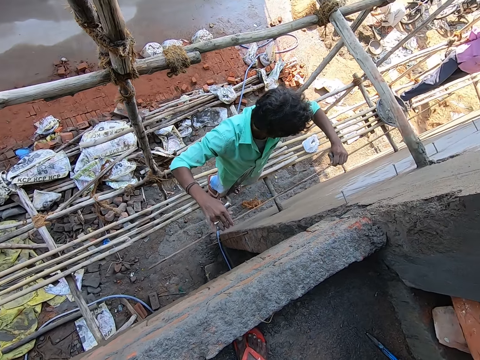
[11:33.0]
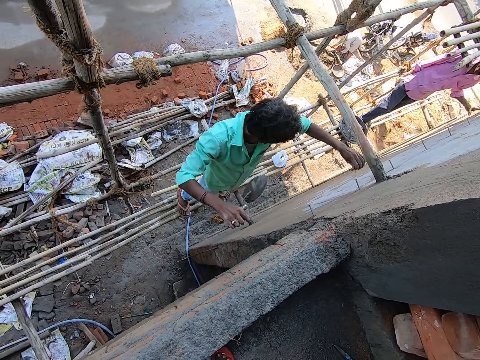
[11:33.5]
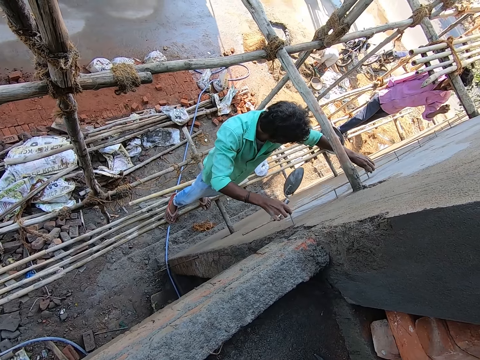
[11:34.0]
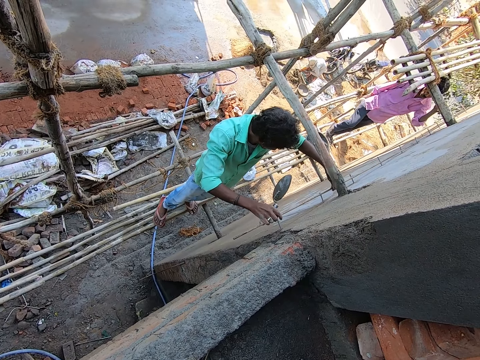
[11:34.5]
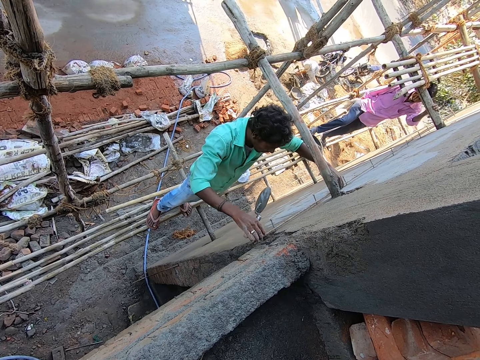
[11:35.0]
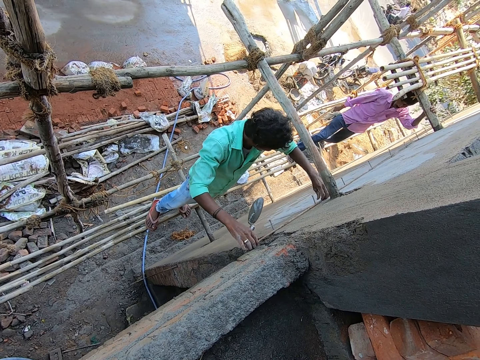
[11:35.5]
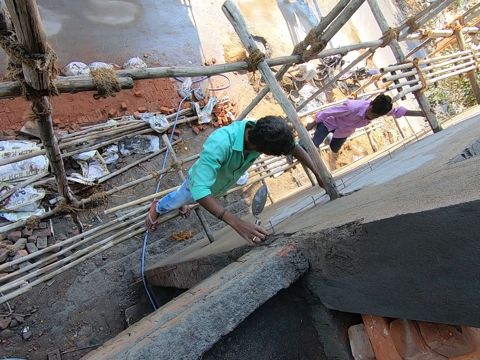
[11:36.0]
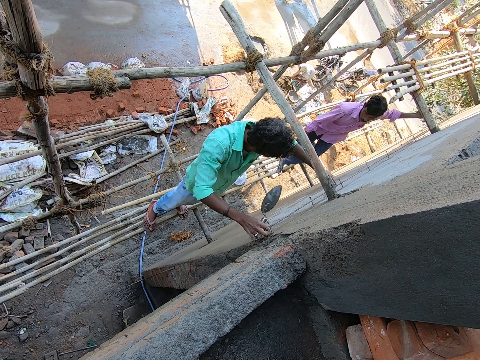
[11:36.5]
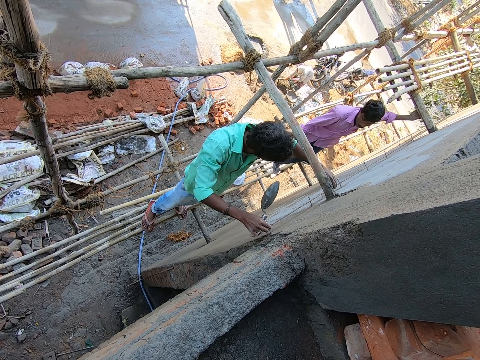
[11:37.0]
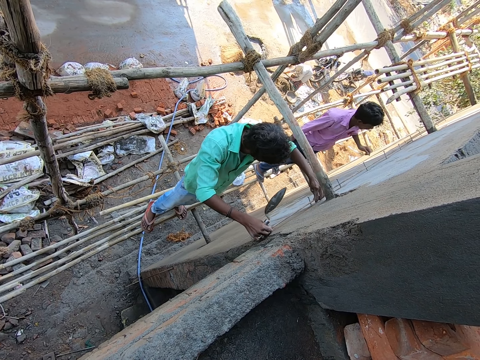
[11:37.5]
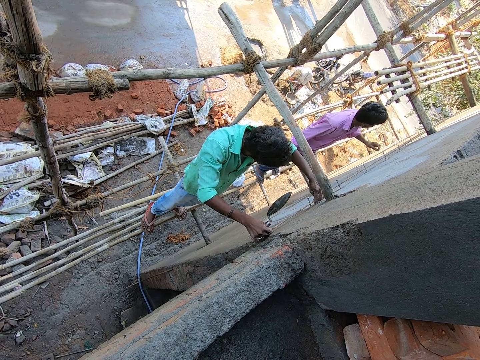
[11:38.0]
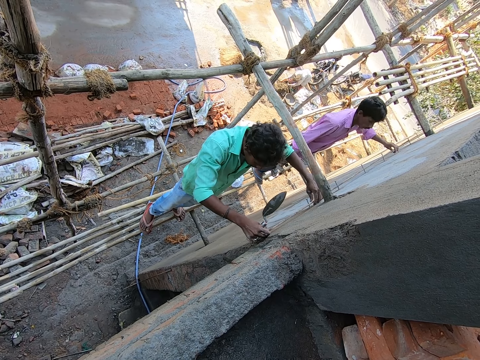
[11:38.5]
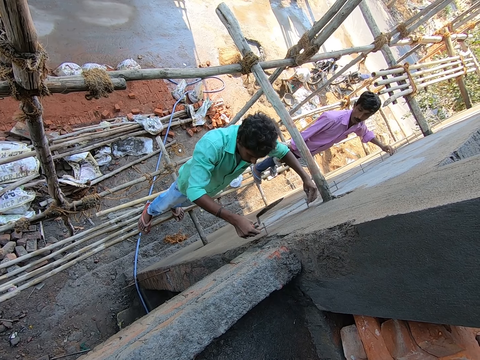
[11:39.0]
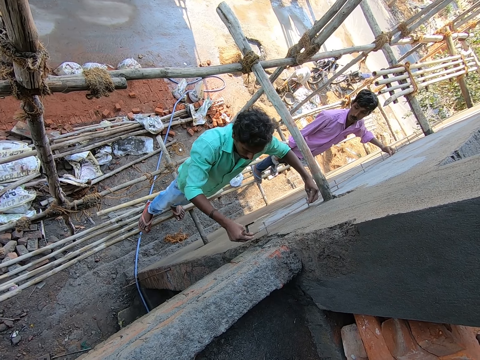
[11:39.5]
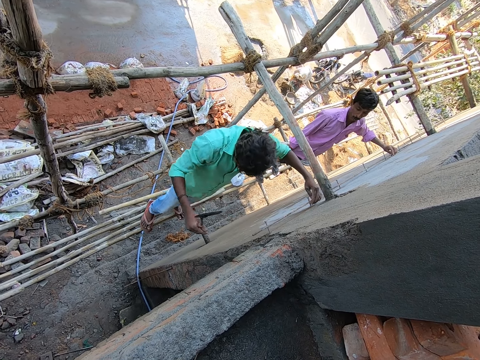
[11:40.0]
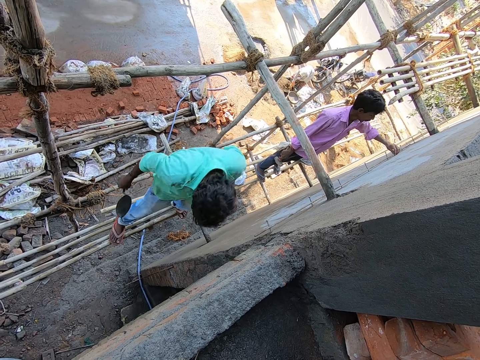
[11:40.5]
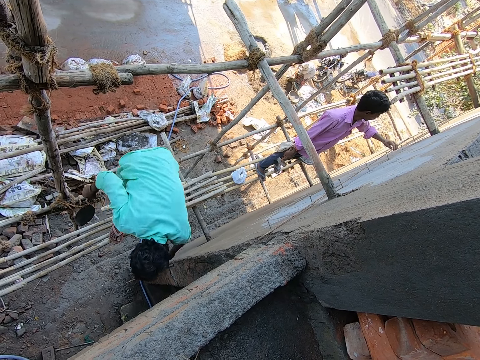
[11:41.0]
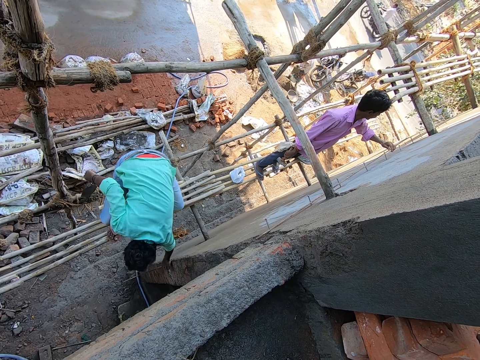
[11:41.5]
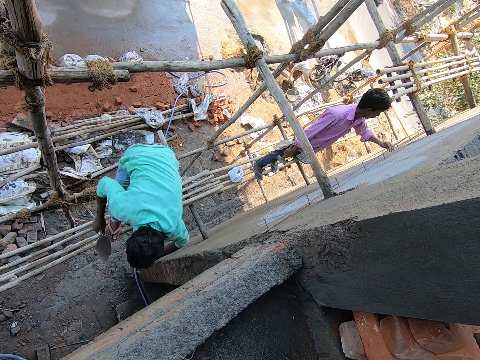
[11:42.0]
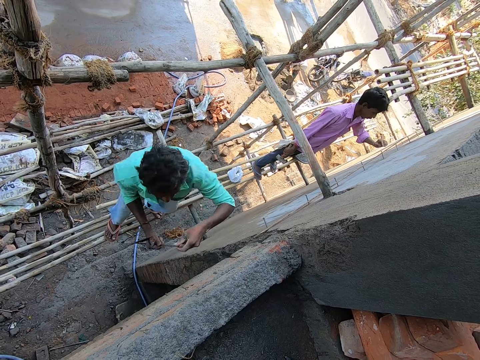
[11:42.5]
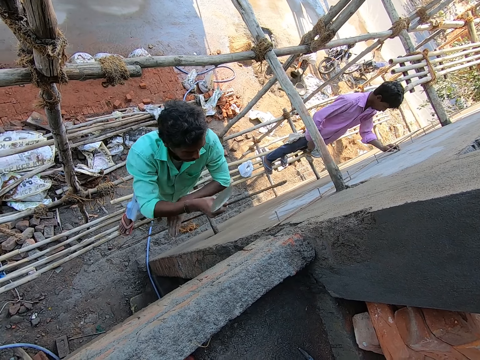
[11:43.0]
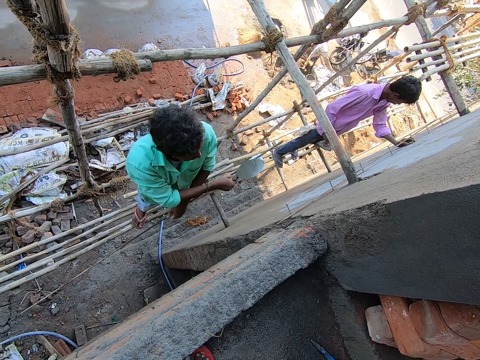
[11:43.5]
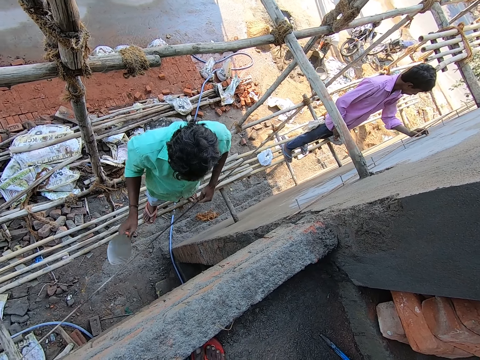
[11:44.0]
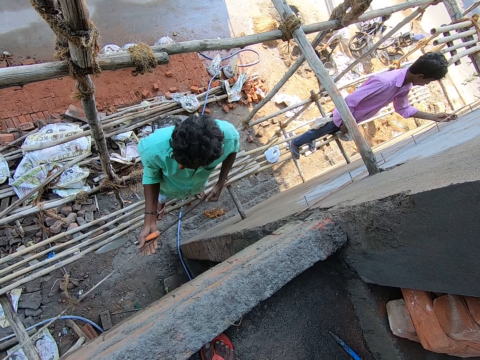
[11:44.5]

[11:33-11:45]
A man places the iron rod on the hammered nails on the wall with both hands. Another man interacts with the first man. The other man adjusts the iron rod on the hammered nails on the wall with his left hand. The first man picks up an iron rod on a slab with his left hand.

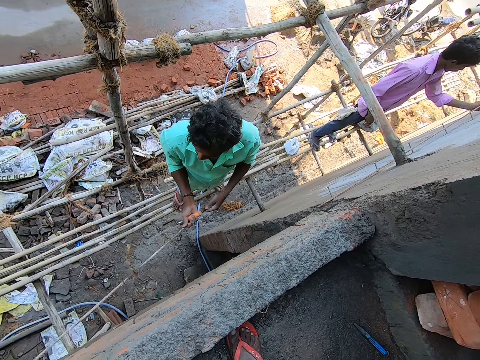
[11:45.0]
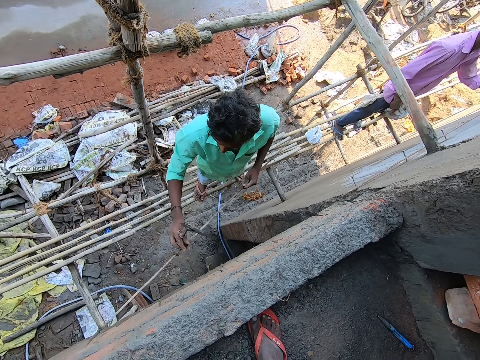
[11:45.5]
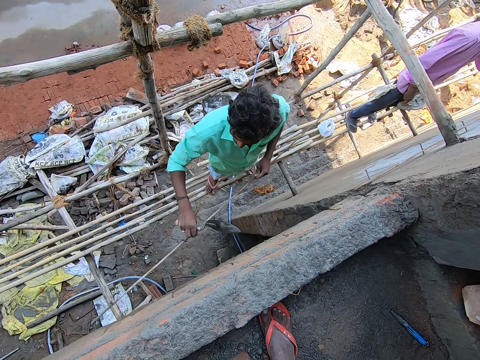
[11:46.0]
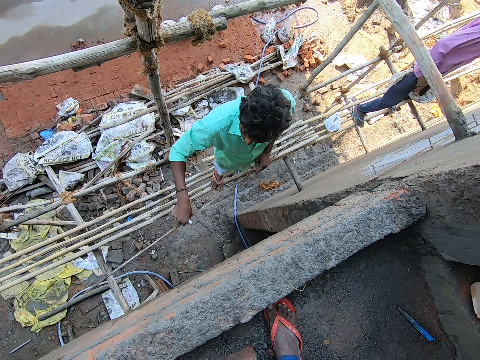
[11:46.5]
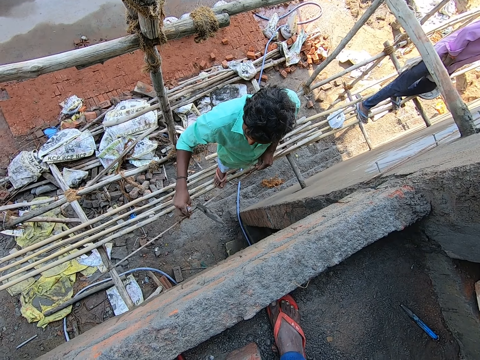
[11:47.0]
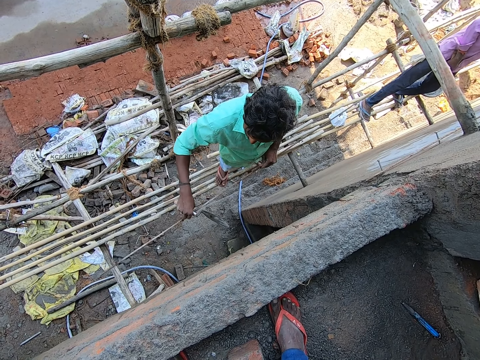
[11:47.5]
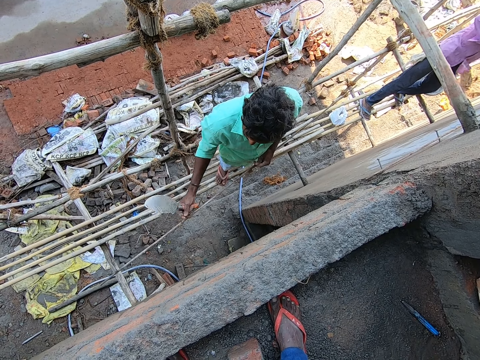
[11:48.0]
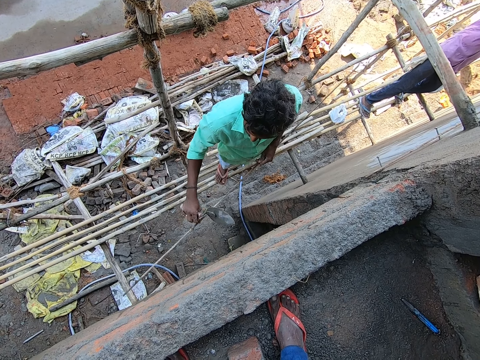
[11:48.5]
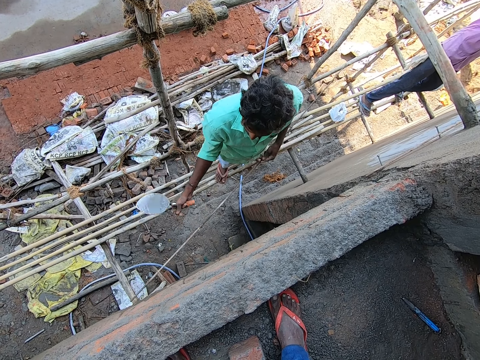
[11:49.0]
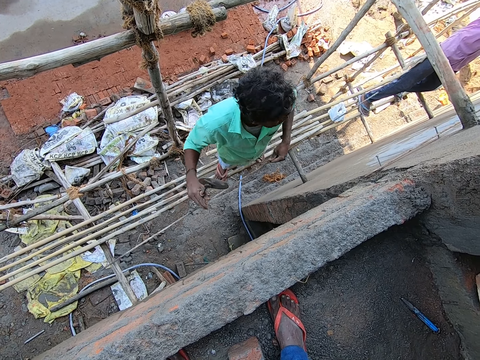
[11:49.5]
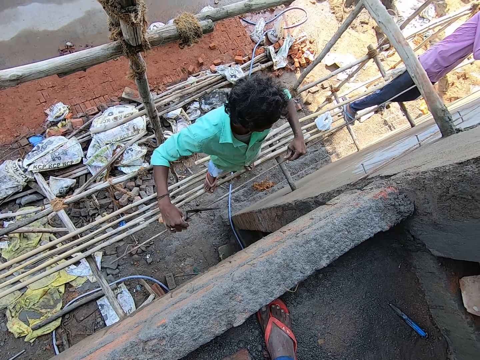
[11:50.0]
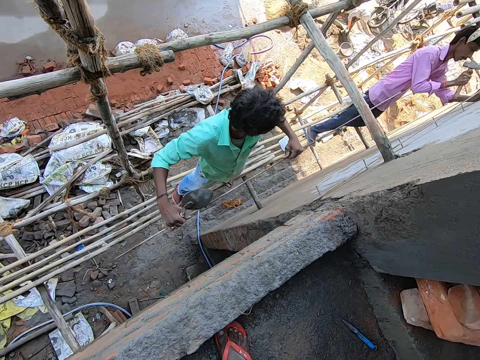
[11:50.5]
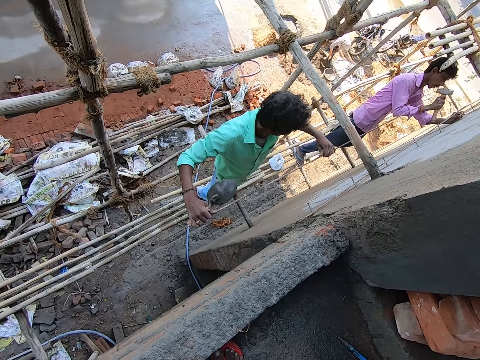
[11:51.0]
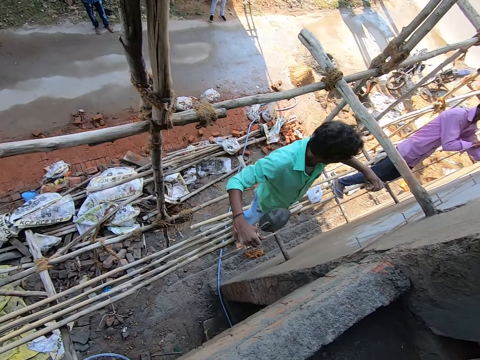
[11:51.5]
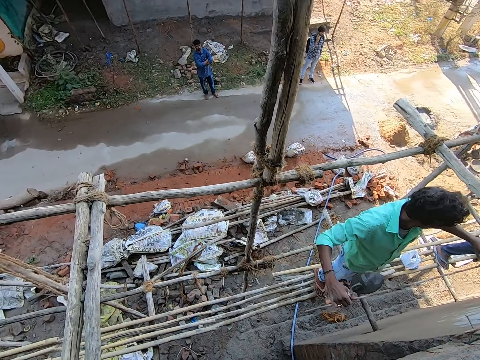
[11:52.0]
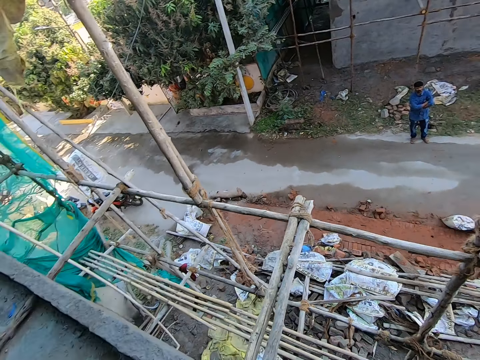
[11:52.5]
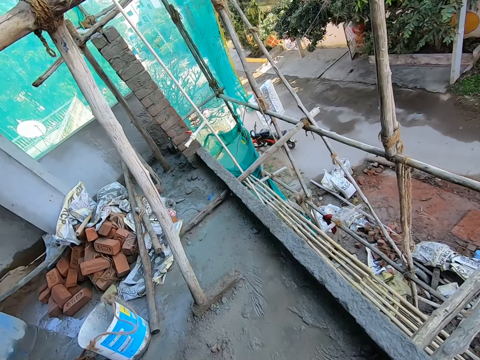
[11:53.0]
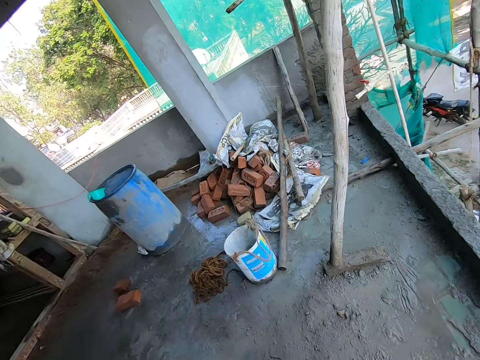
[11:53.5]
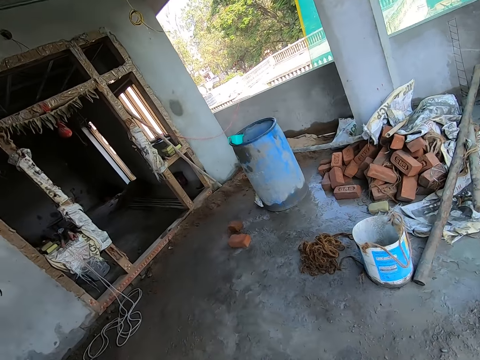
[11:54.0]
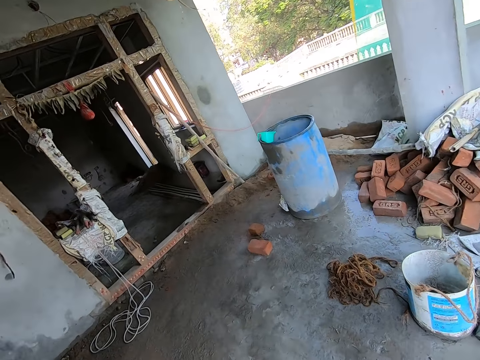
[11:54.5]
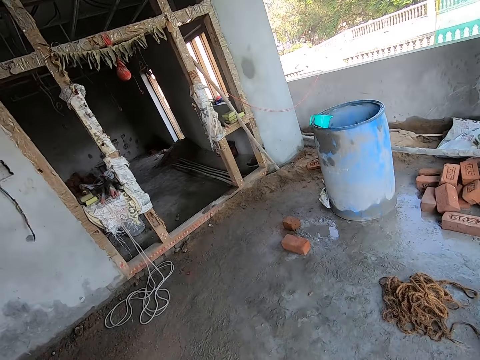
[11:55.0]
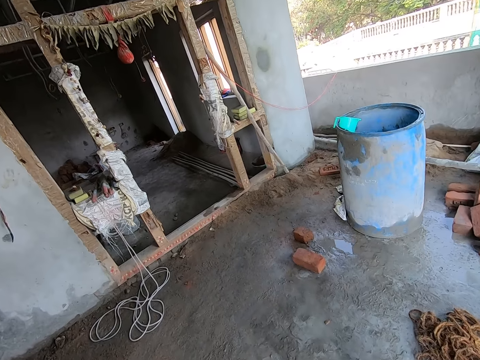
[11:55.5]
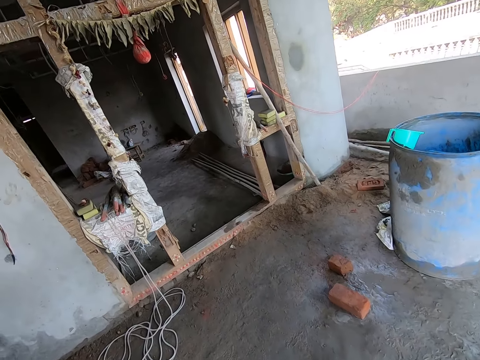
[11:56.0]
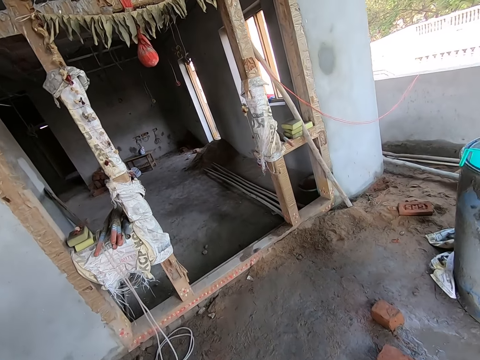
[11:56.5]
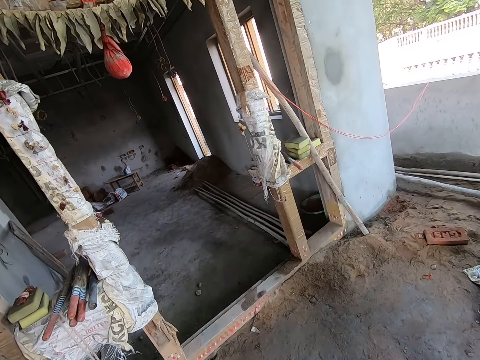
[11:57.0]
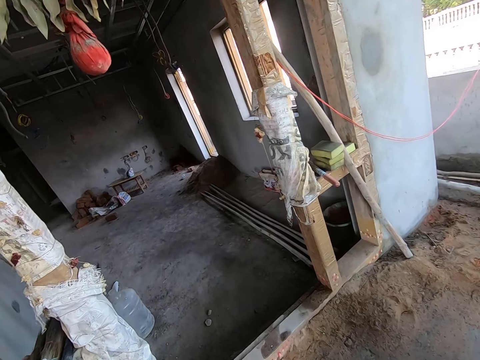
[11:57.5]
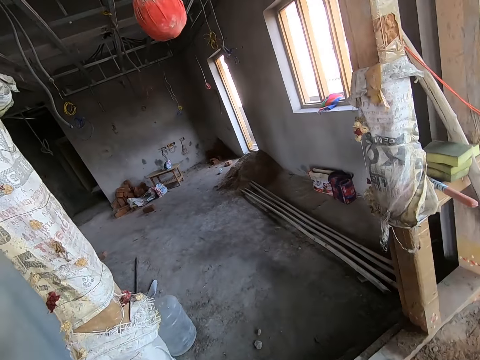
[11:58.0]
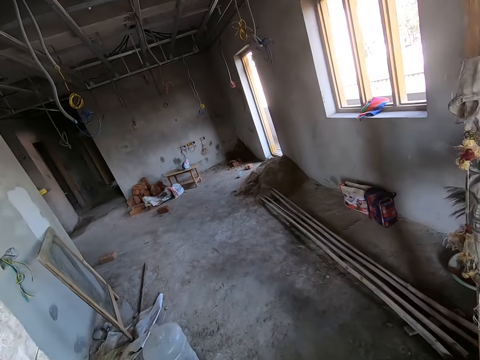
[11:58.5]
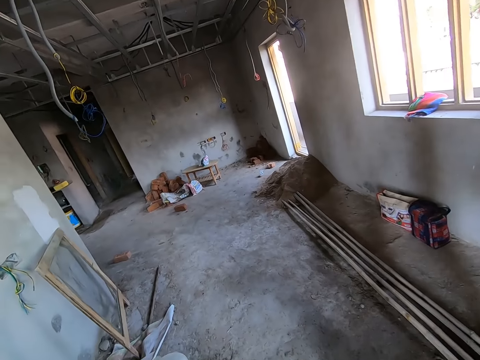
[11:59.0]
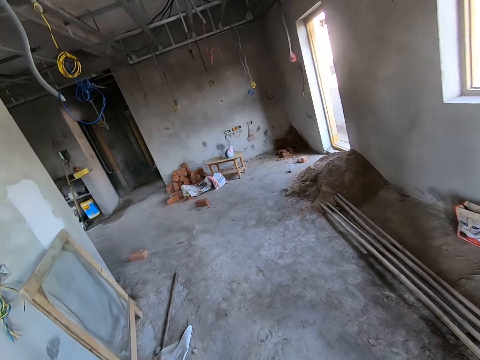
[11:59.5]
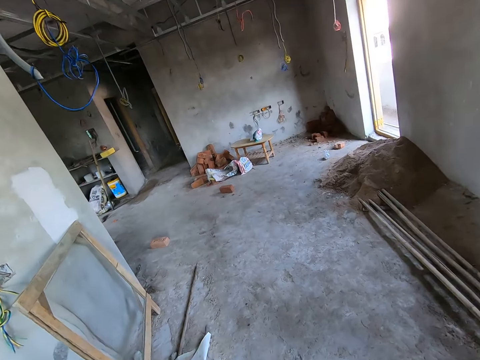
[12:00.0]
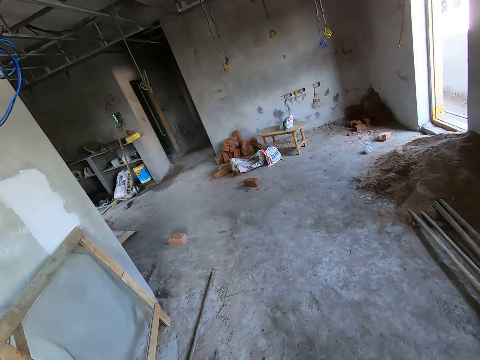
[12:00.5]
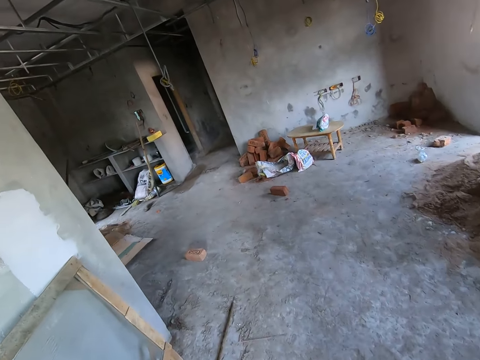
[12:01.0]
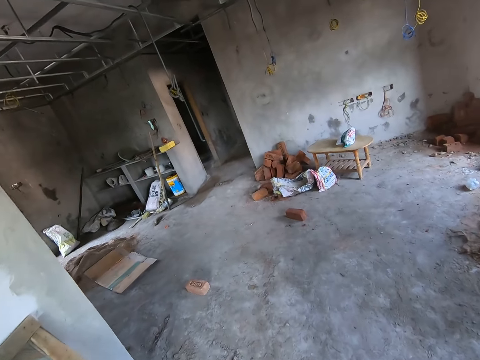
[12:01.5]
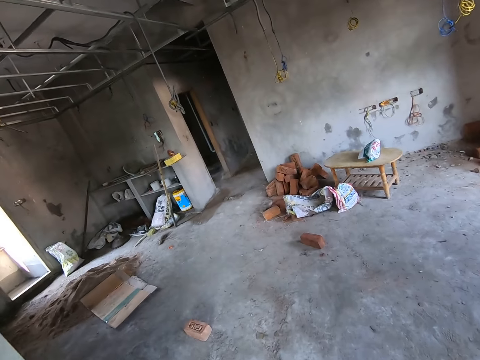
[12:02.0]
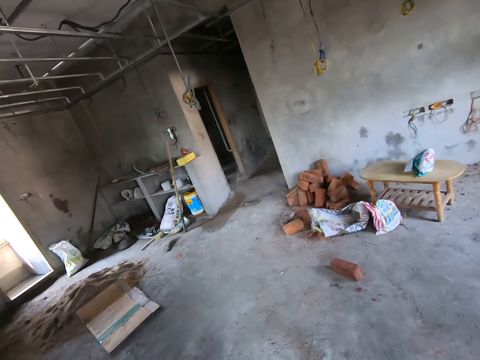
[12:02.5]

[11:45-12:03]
A man adjusts the rod. The man loosens a wire string on the iron rod with his right hand. The camera wearer stares at the man. The man interacts with another man. The first man adjusts the rod on the wall and places the iron rod on the wall with both hands. The camera wearer walks in the construction building.
